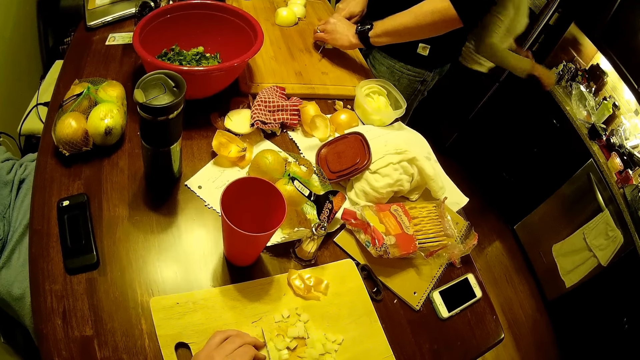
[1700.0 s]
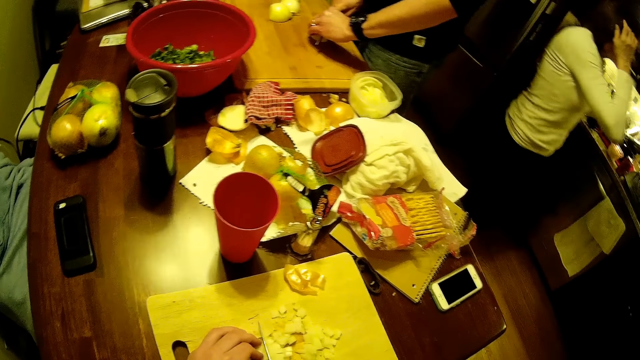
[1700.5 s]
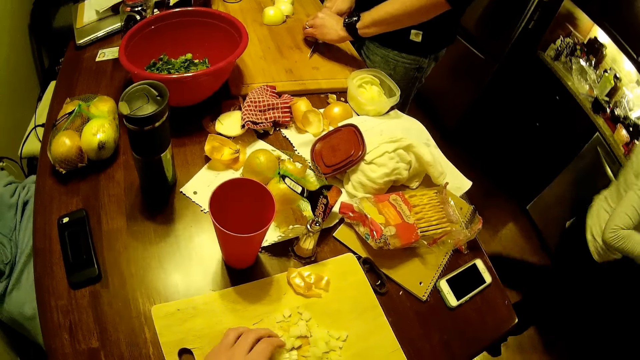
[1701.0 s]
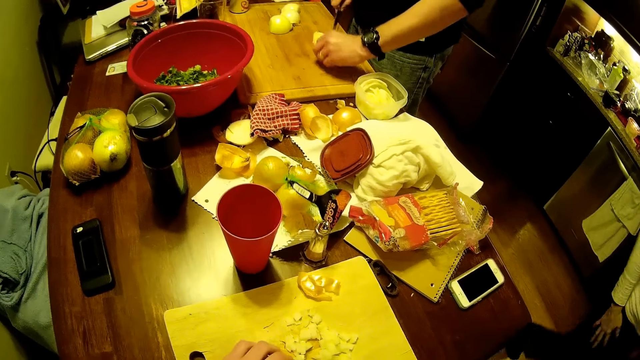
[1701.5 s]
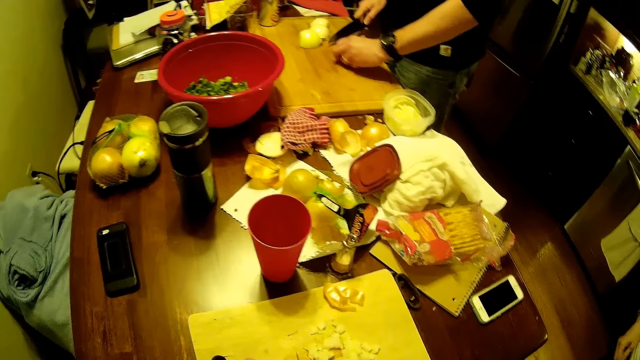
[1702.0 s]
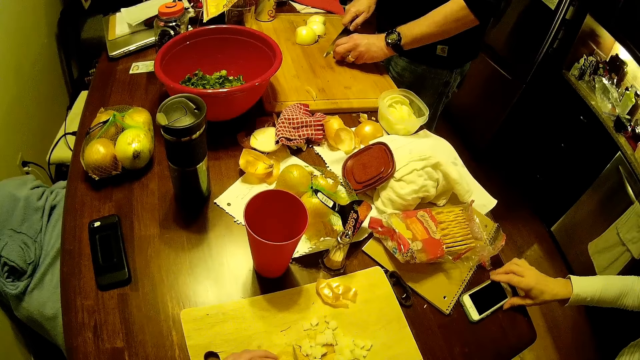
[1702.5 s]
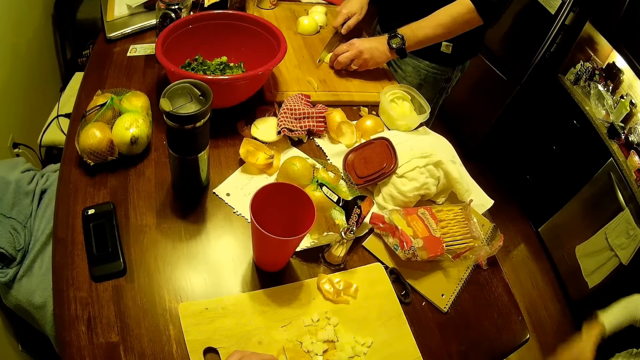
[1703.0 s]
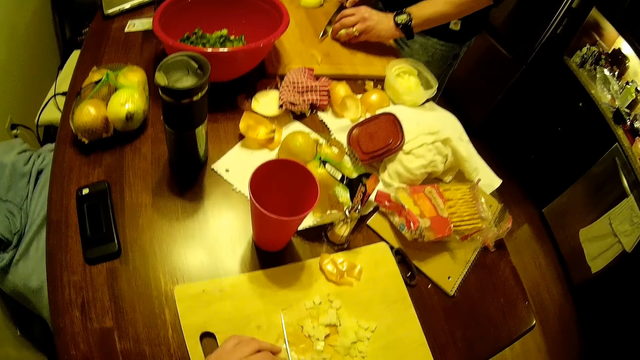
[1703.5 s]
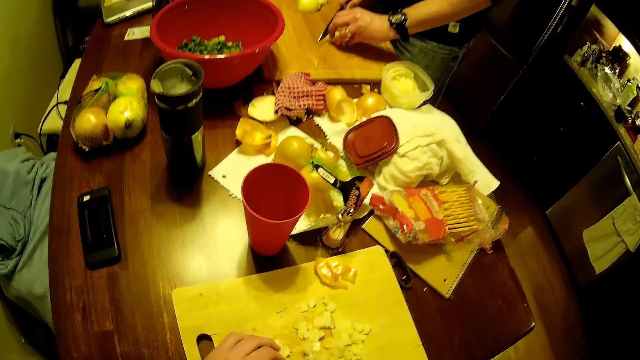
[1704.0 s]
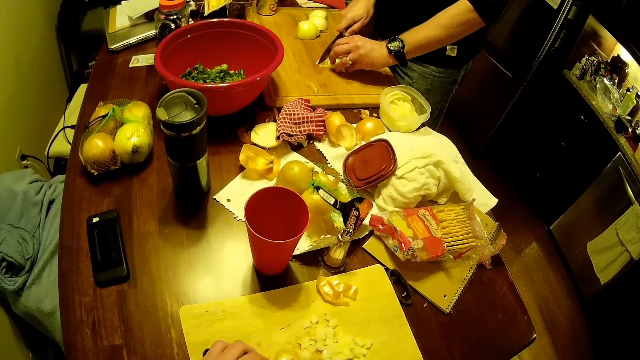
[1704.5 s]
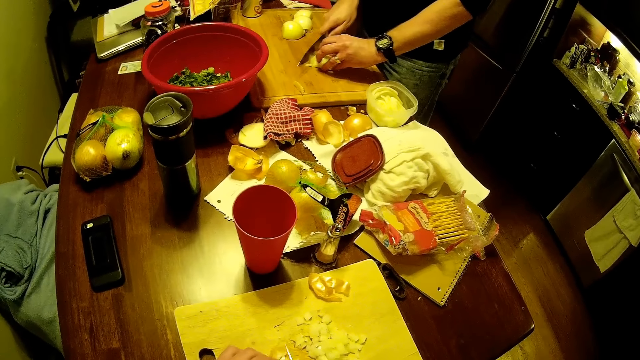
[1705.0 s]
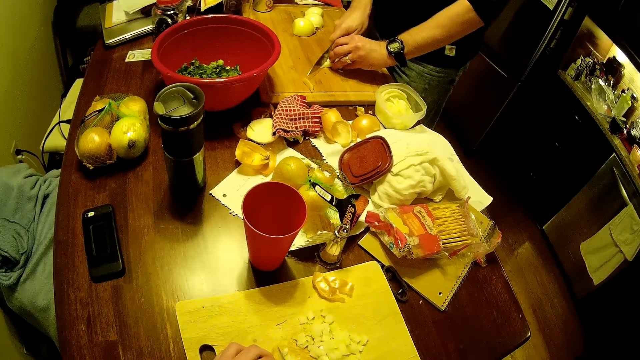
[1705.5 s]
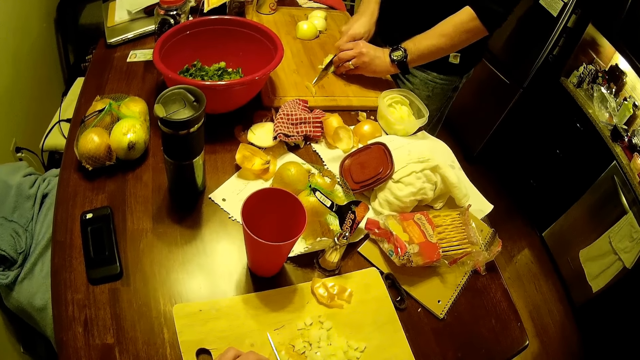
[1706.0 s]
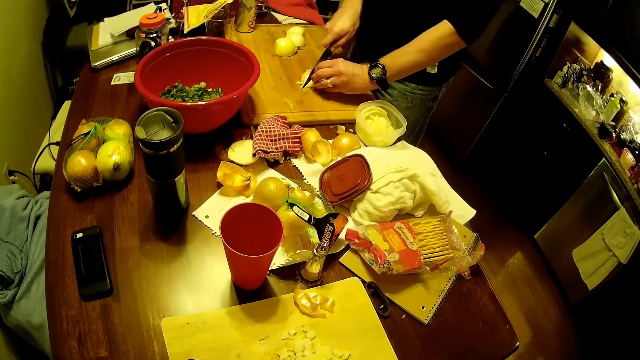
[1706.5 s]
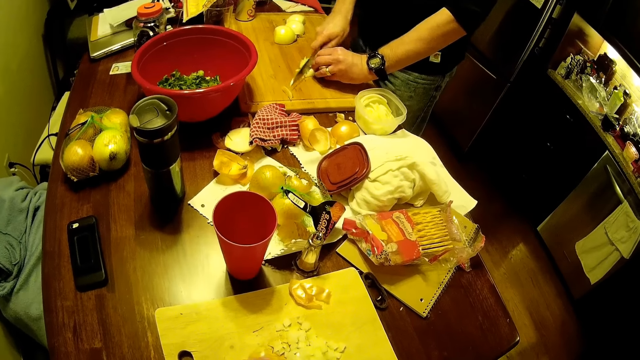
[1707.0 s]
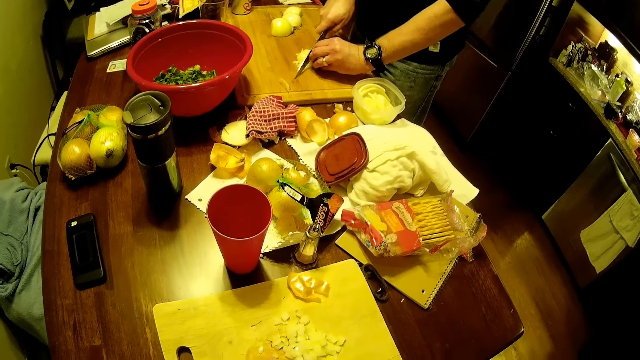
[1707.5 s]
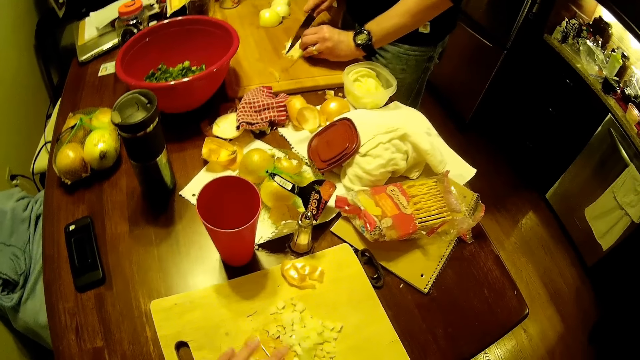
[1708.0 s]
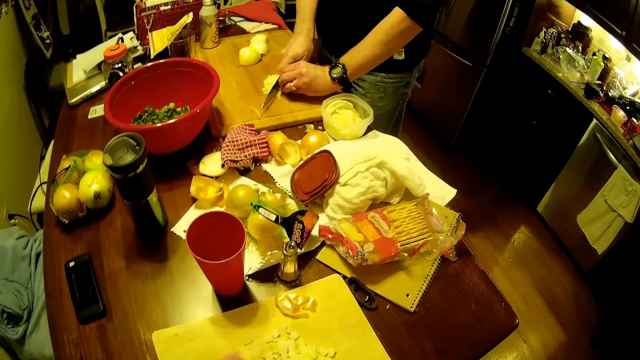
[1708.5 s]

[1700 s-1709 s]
The woman picks up the phone from the table.

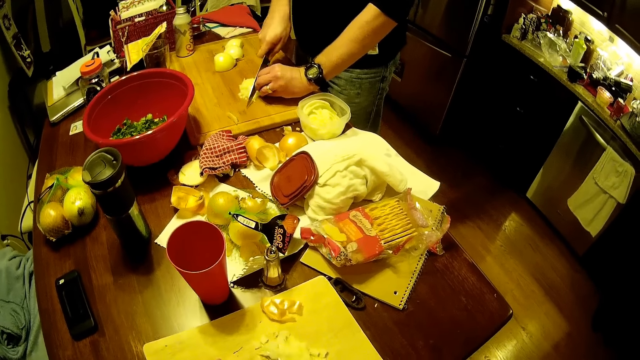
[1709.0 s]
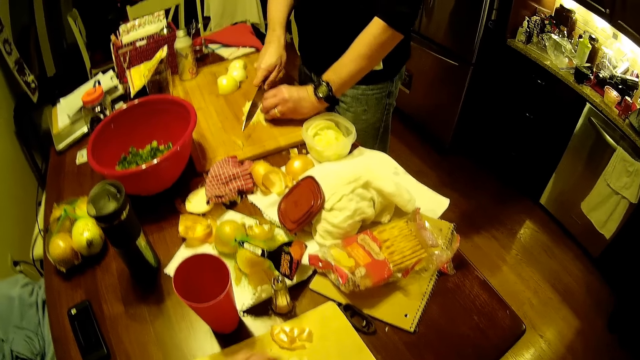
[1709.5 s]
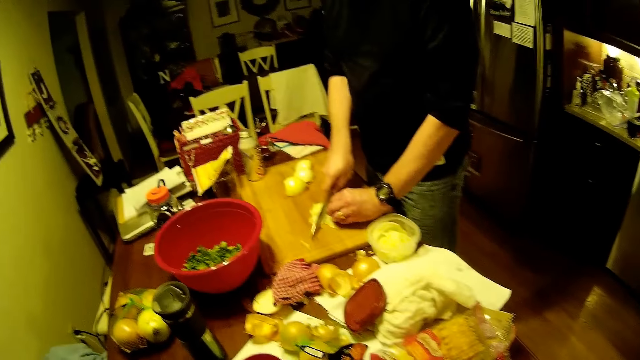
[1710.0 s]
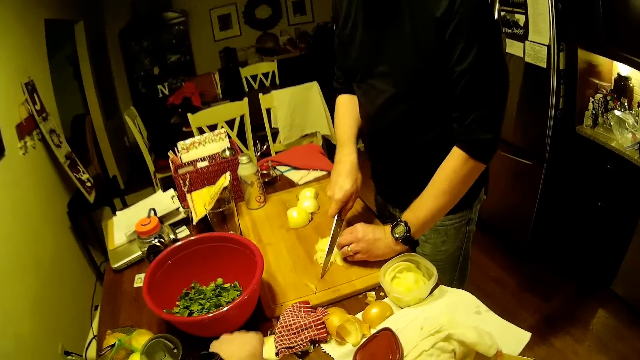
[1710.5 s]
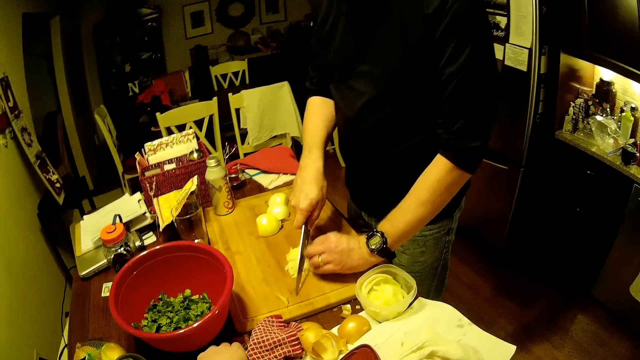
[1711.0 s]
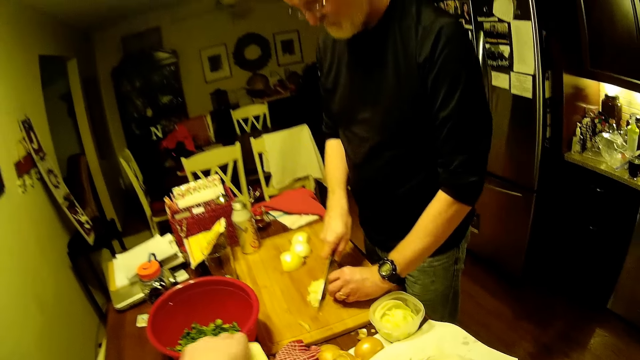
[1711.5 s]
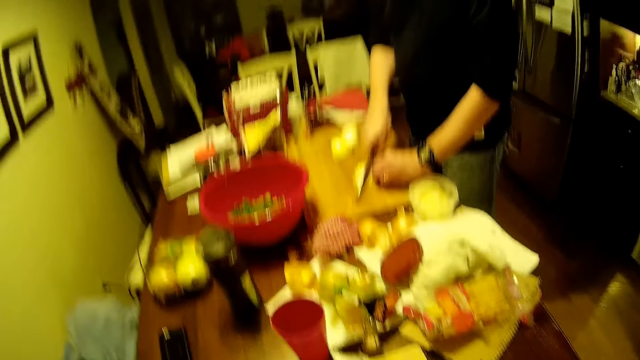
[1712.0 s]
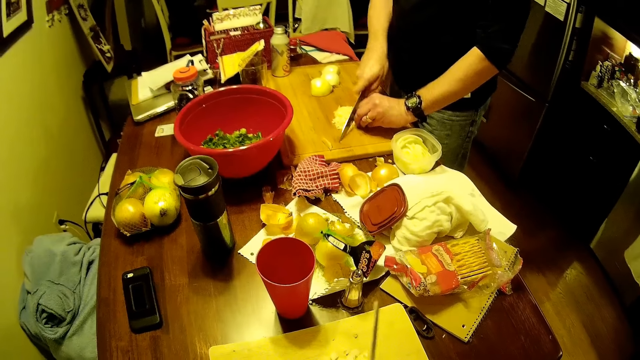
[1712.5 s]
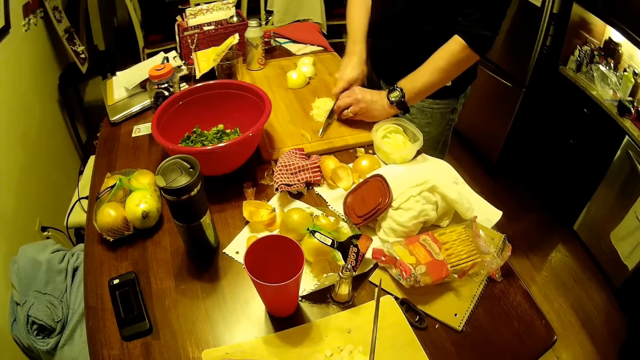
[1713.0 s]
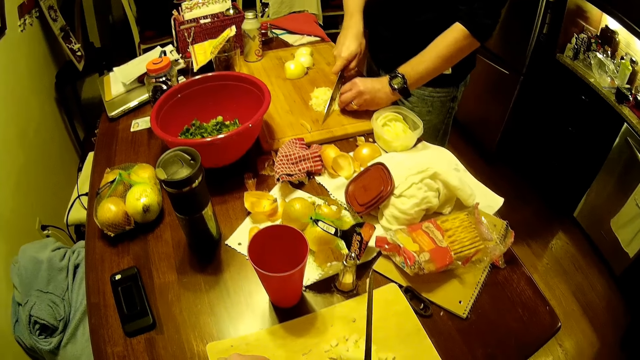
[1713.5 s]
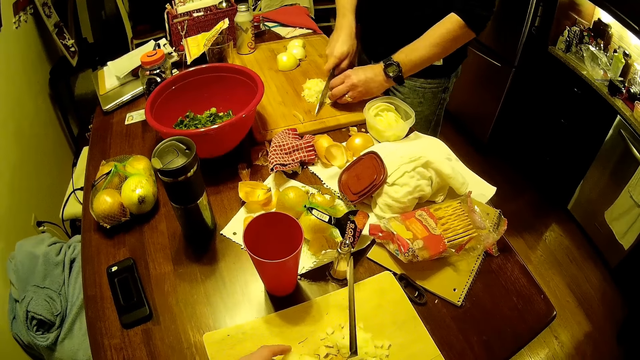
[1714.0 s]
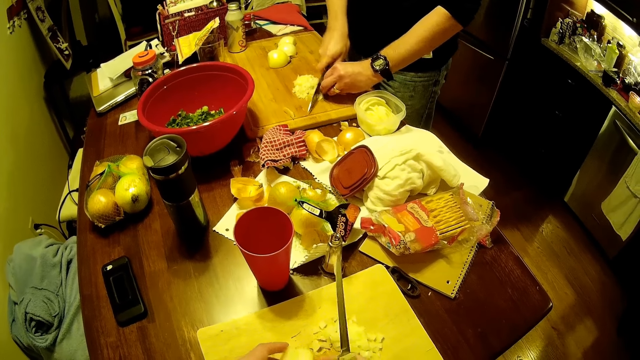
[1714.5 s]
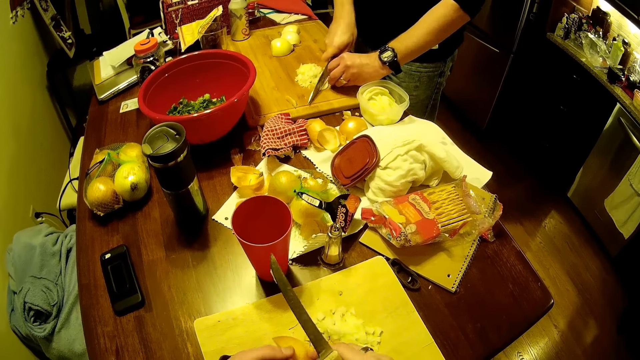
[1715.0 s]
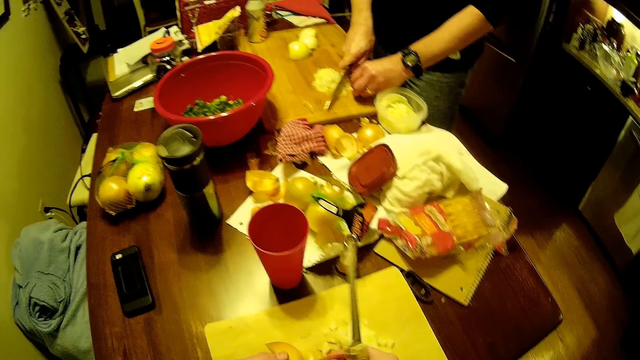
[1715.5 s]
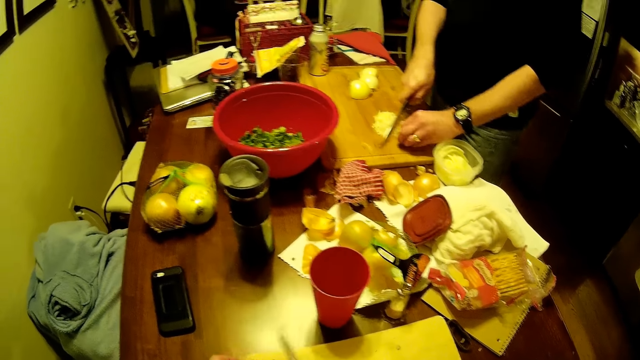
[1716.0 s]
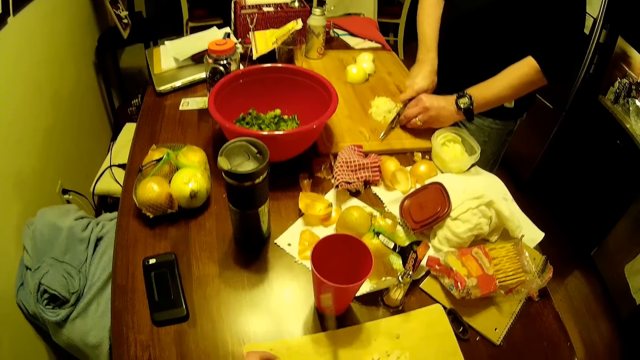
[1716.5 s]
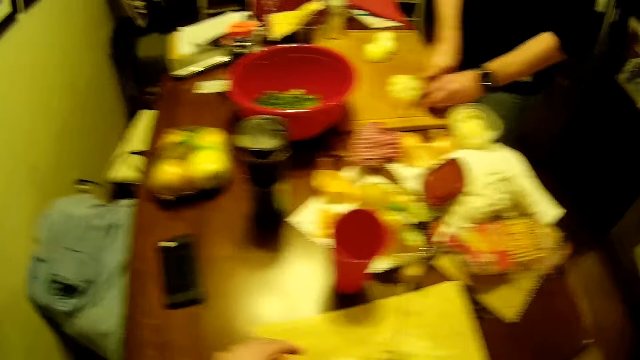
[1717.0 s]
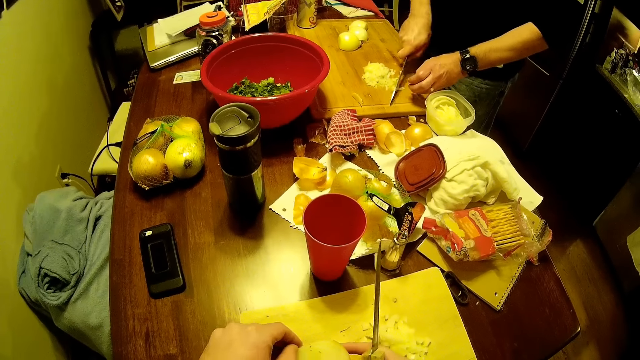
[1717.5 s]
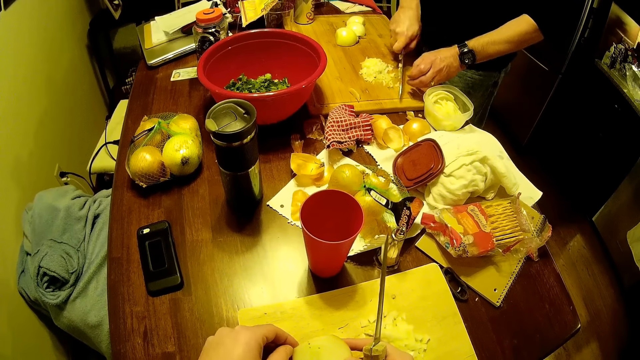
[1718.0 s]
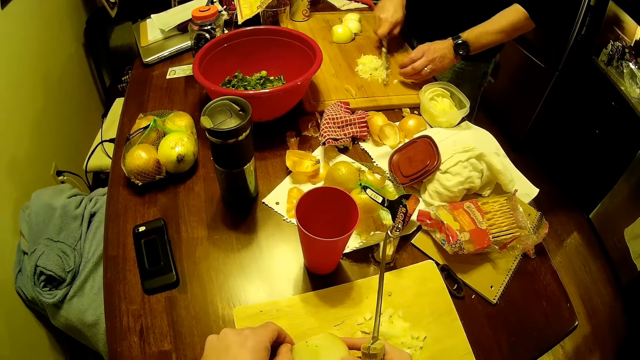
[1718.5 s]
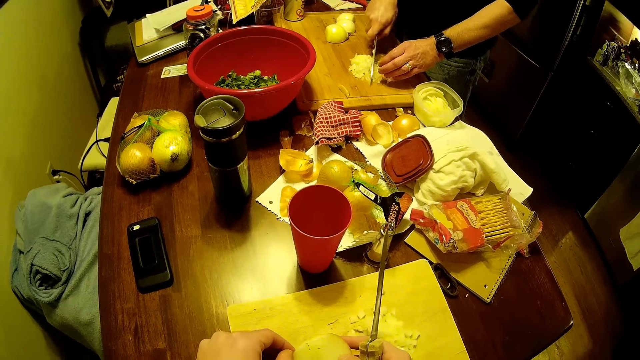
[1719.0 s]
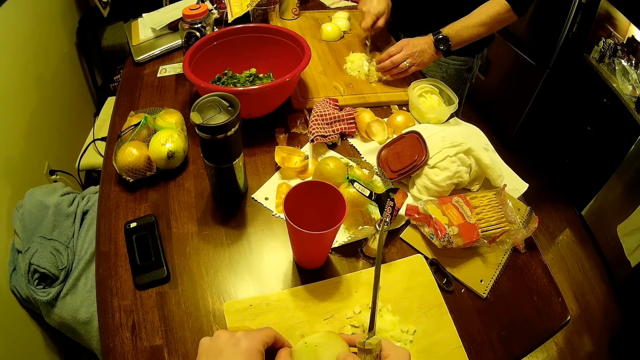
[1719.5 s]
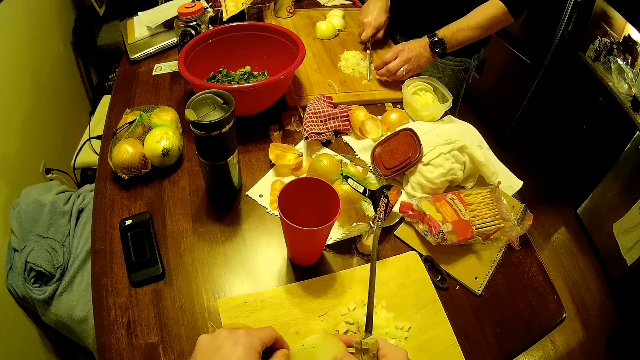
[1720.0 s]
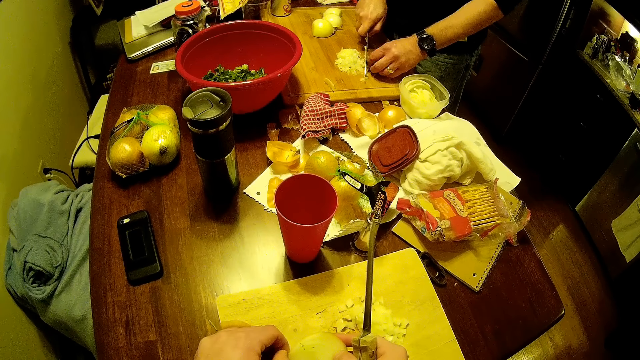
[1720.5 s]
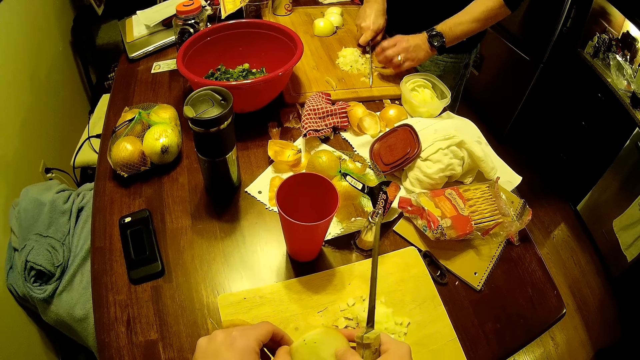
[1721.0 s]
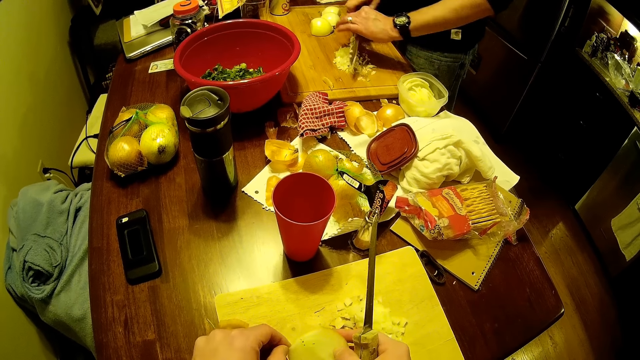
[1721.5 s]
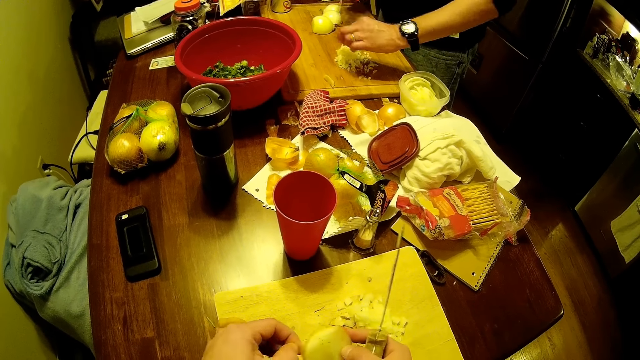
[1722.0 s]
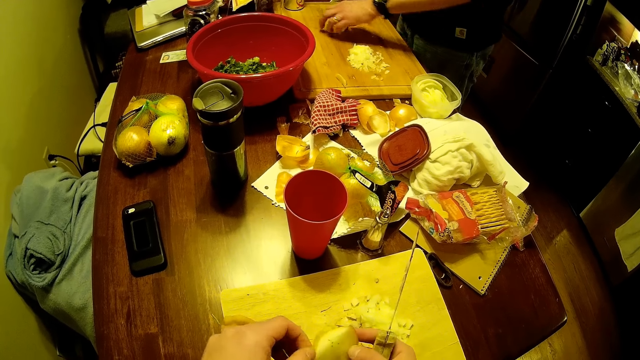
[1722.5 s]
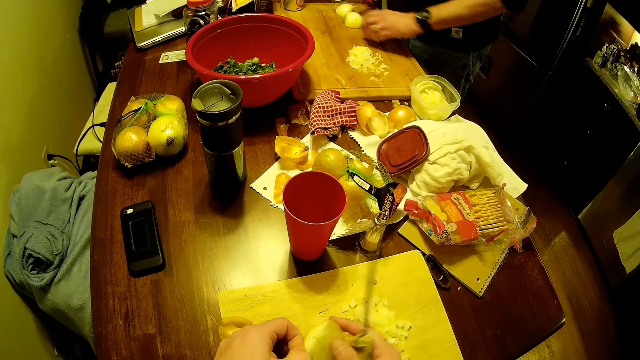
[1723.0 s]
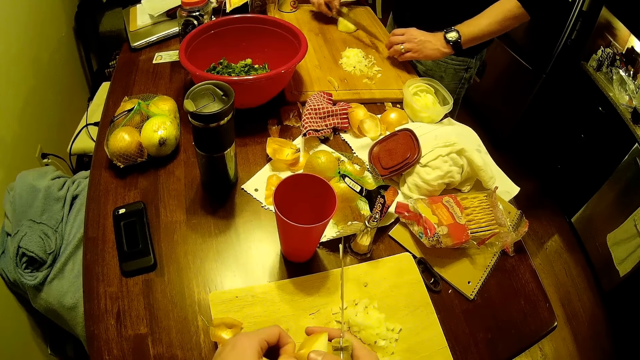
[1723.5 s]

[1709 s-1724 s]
The camera wearer picks up the onion from the table. They peel the onion. They peel fruit on the chopping board. The man picks up the onion from the chopping board.
